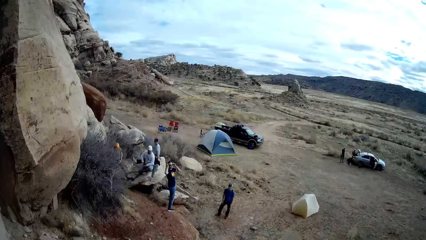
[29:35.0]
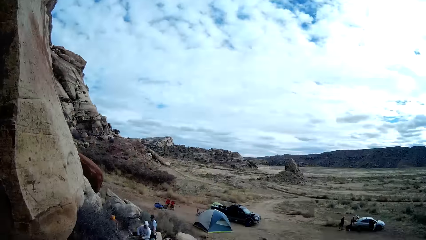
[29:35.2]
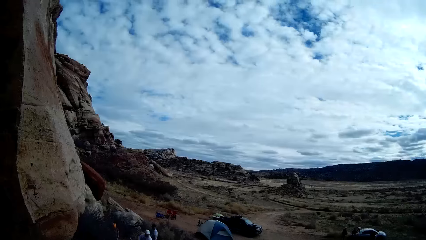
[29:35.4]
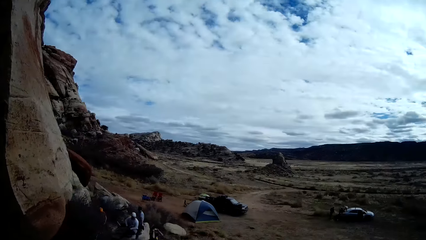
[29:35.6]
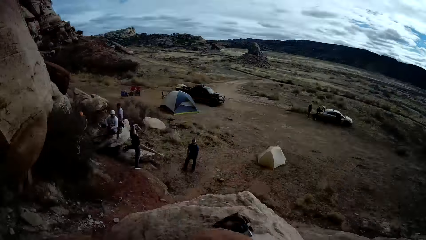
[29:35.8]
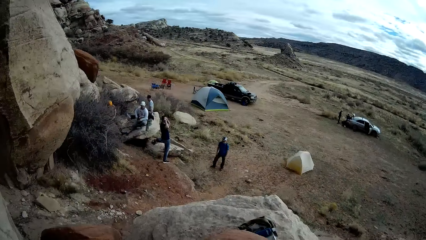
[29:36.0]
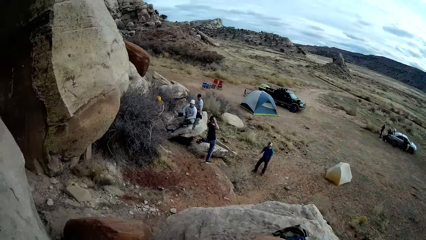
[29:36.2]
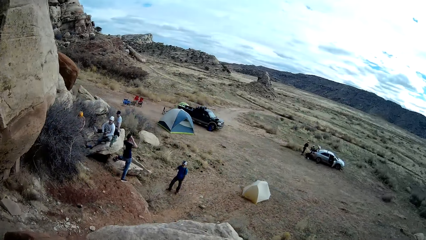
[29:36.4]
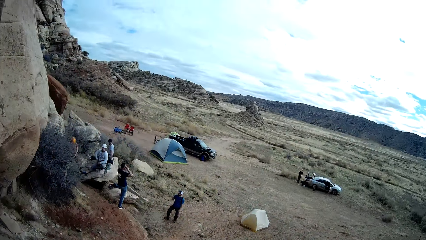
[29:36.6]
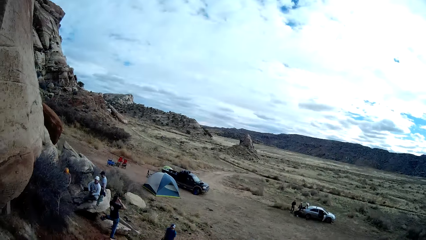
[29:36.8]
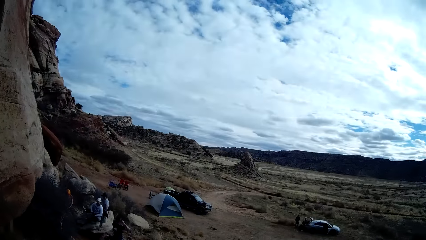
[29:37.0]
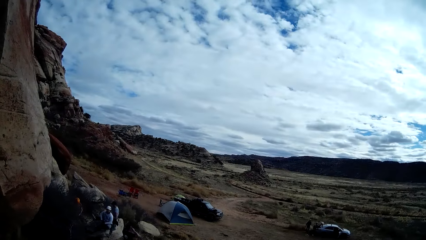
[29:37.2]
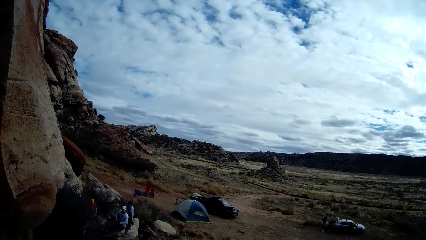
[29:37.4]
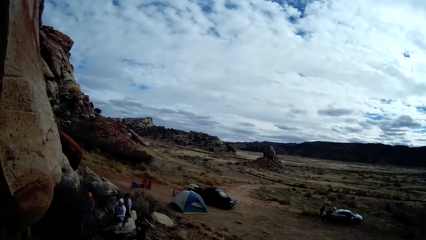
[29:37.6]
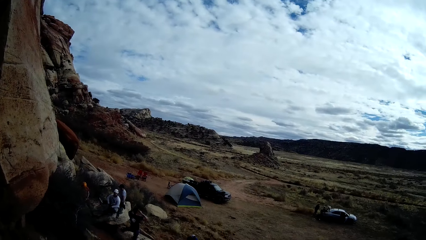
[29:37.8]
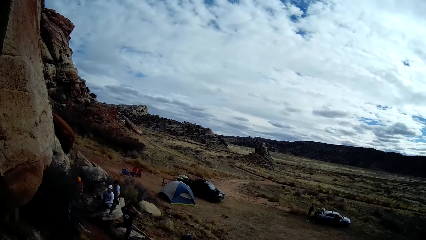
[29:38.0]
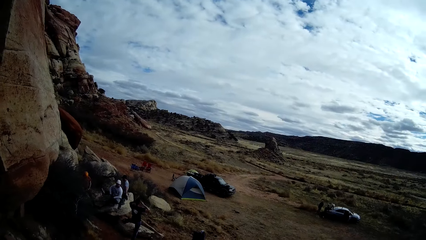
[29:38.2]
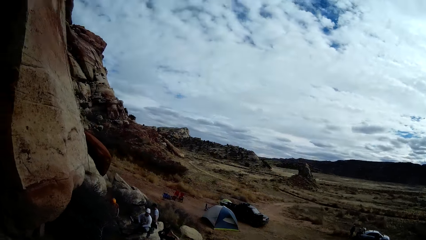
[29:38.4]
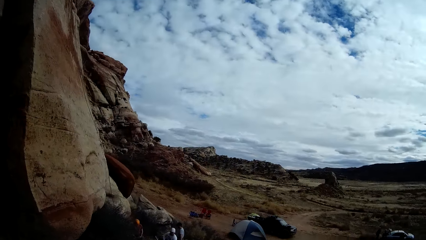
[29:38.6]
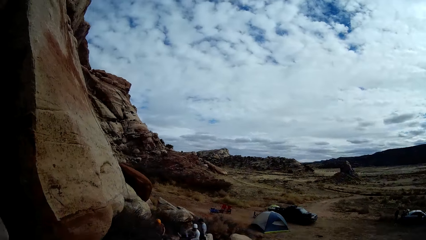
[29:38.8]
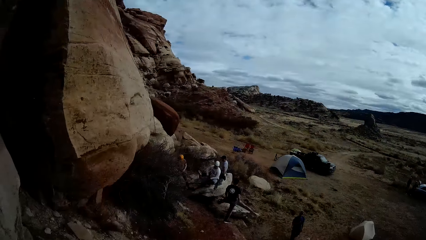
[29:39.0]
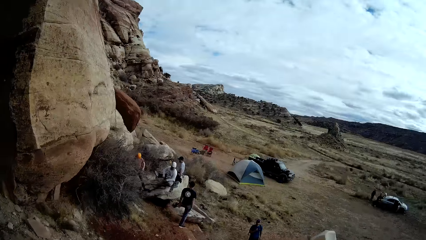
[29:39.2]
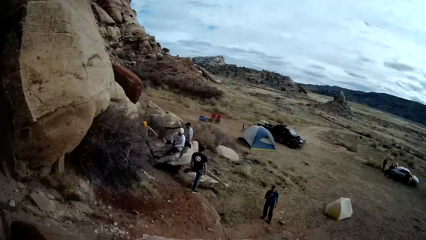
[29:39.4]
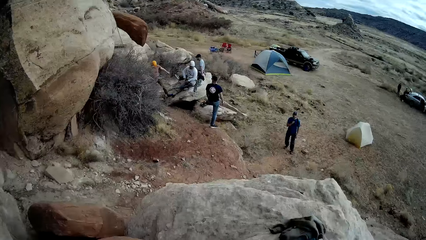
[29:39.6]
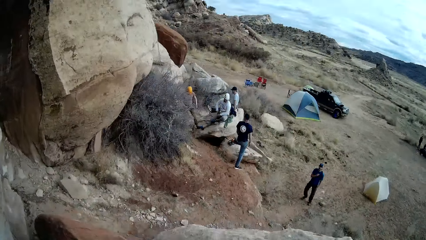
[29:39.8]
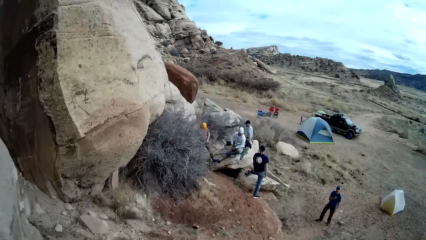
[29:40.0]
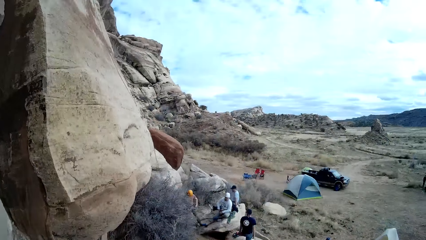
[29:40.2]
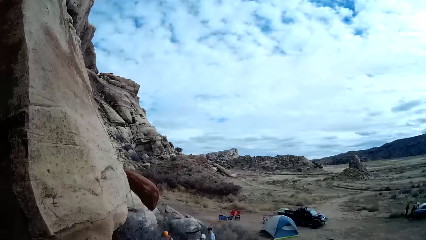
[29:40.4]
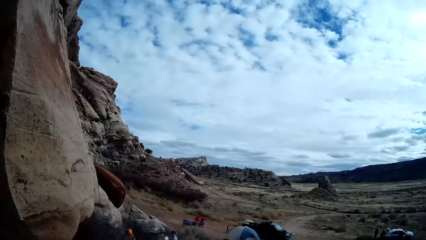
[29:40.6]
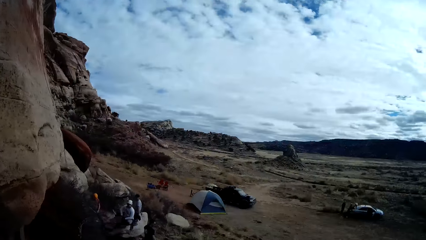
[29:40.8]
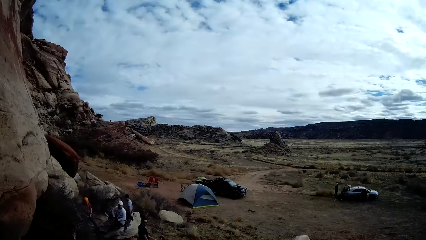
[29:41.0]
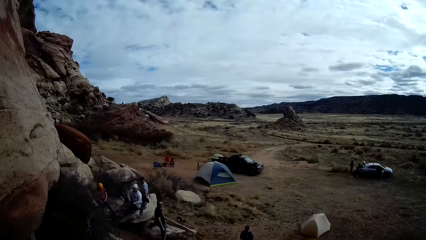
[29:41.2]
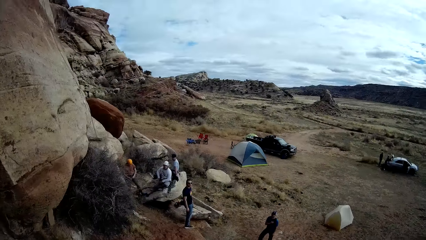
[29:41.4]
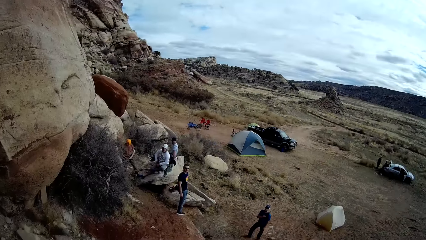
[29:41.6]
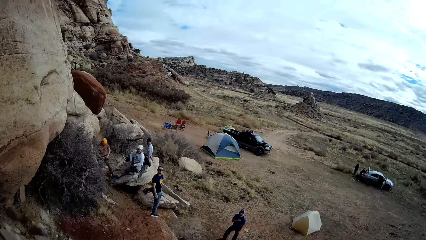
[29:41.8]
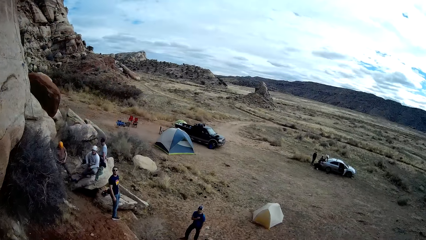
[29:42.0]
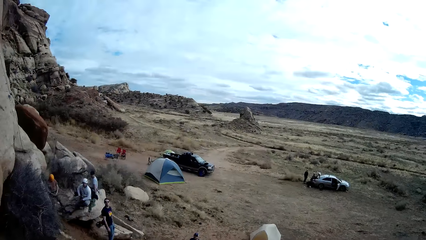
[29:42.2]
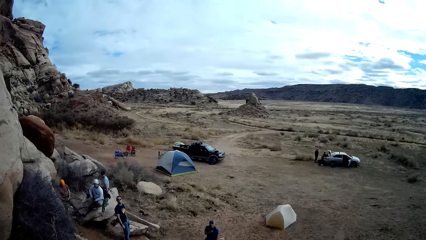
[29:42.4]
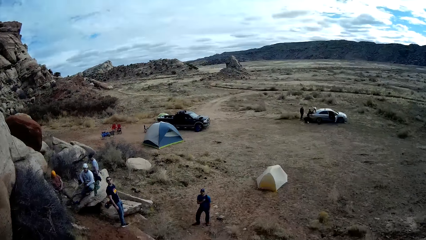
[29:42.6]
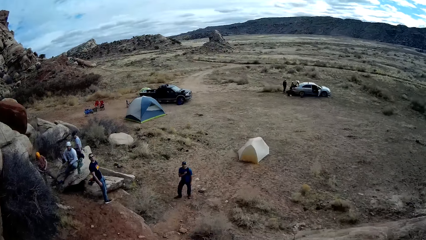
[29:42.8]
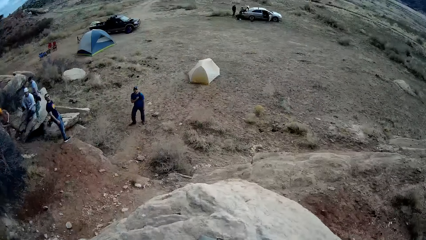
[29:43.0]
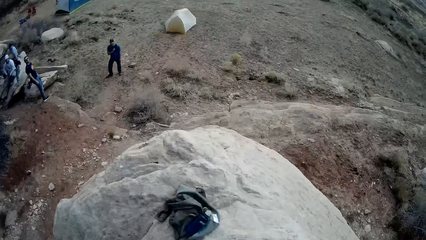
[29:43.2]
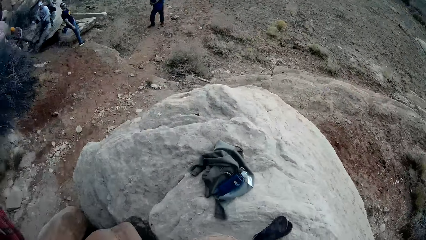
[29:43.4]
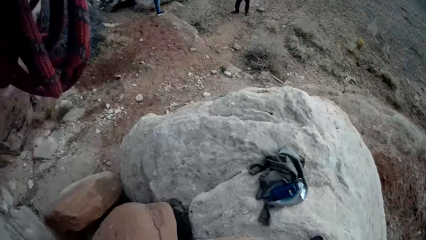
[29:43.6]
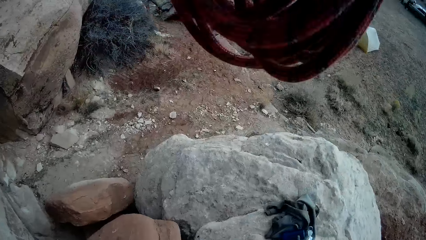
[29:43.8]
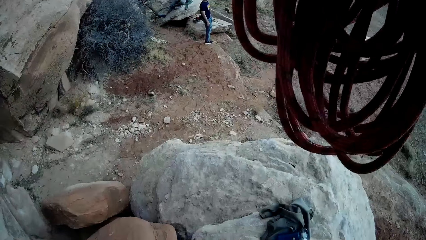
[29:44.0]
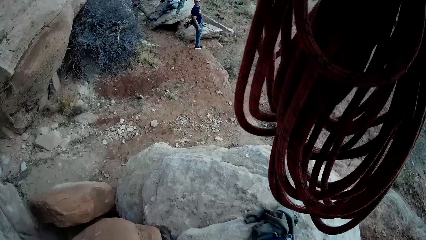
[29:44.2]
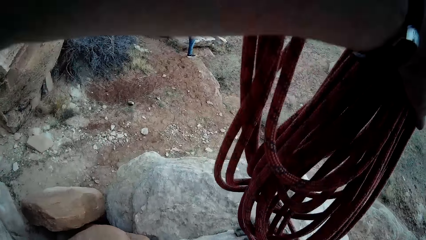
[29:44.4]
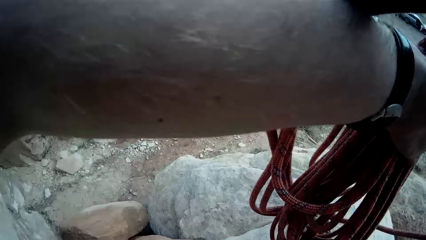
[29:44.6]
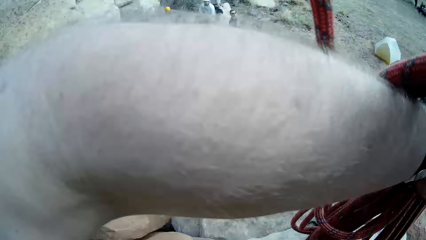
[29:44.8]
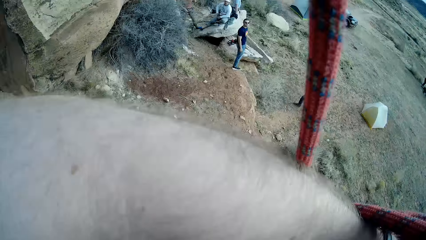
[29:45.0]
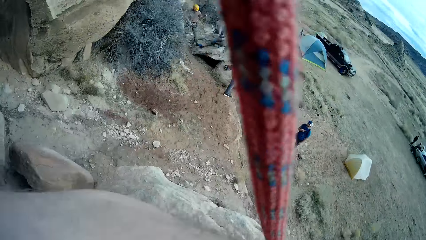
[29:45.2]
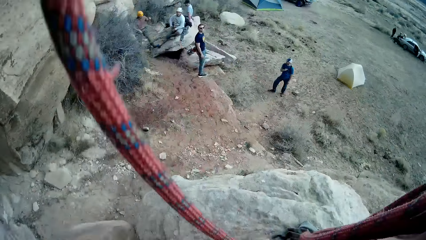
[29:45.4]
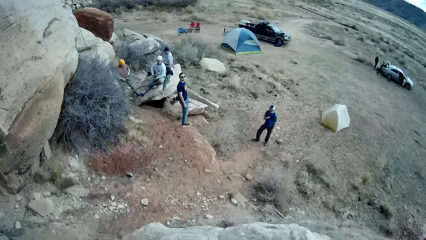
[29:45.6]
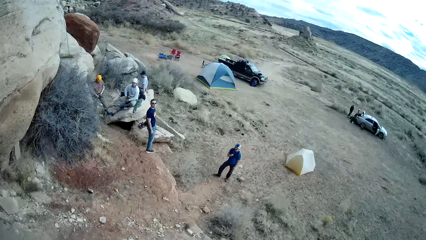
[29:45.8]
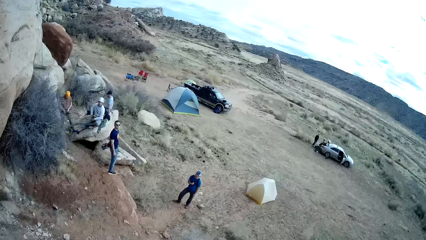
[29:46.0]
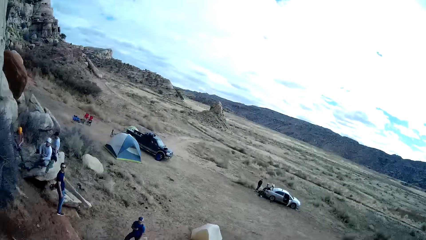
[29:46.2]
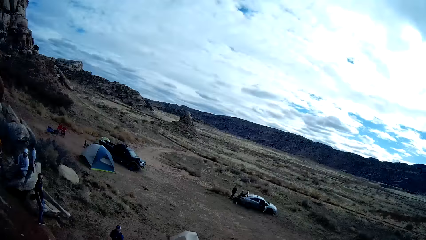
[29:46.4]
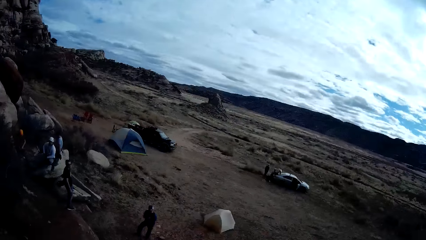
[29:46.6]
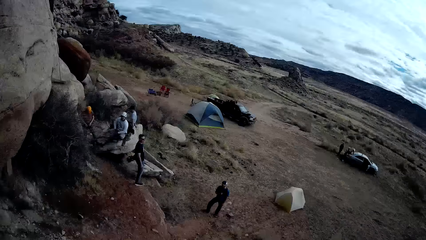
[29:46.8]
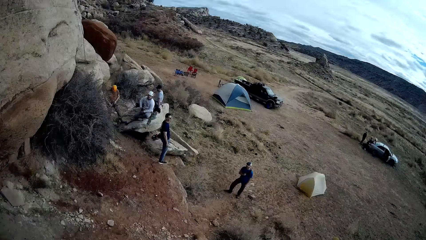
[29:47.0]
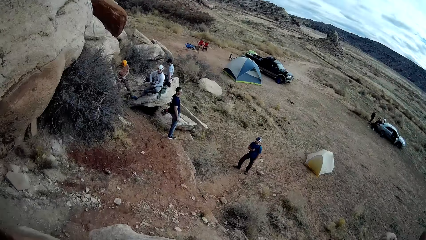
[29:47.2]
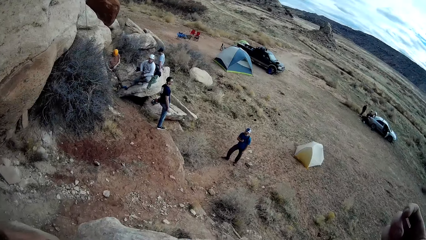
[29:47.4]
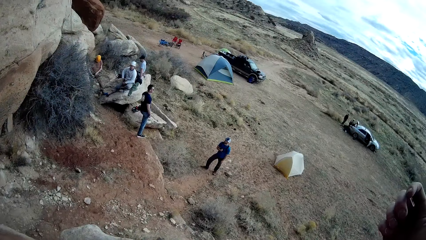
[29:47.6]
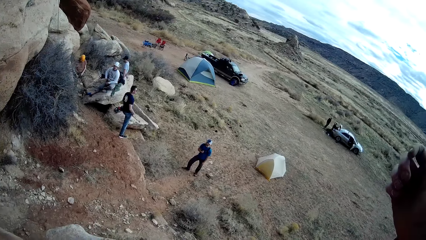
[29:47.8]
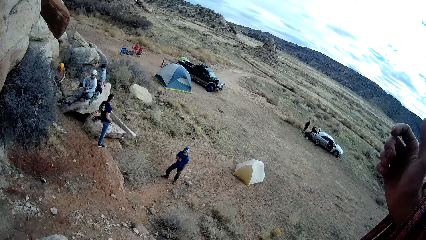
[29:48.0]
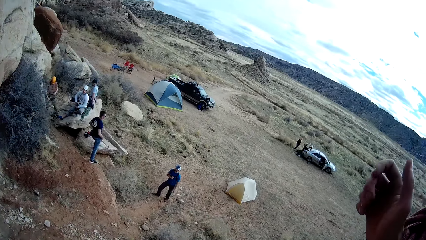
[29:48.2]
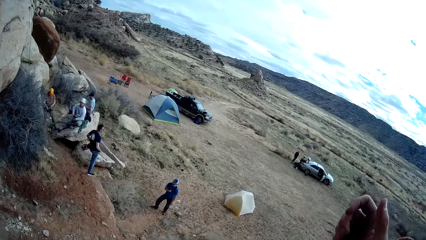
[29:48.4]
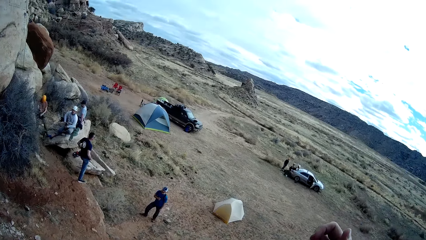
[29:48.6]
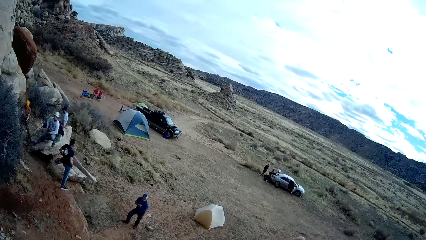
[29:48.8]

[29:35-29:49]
The camera wearer folds the rope in his hand.
